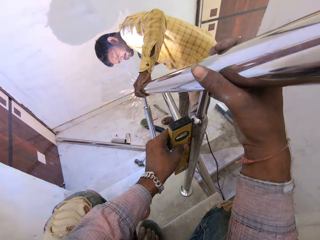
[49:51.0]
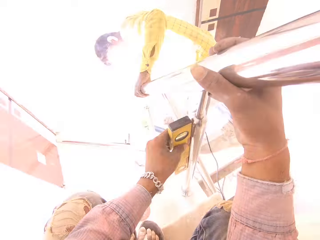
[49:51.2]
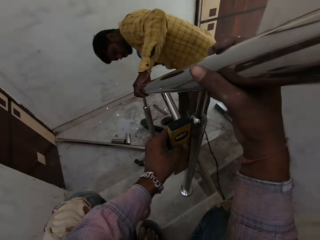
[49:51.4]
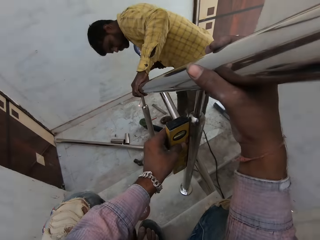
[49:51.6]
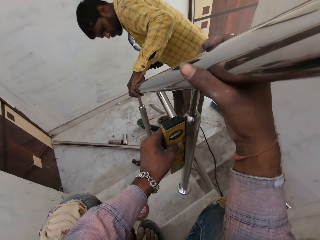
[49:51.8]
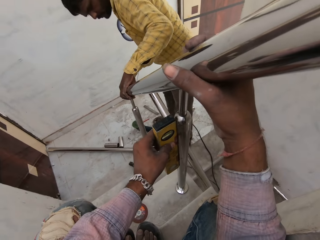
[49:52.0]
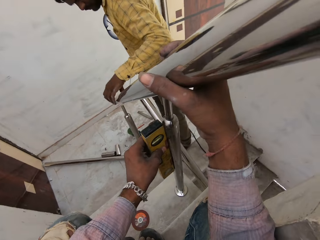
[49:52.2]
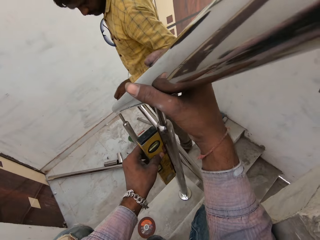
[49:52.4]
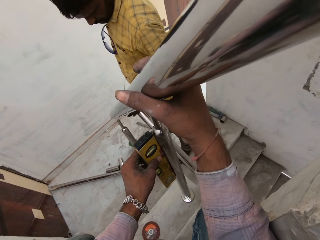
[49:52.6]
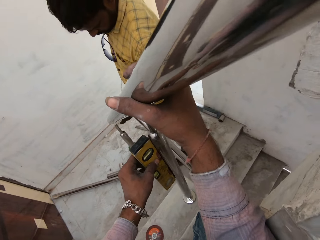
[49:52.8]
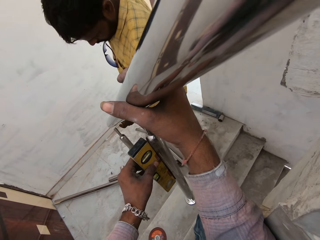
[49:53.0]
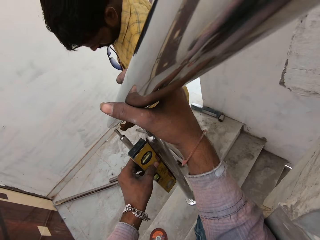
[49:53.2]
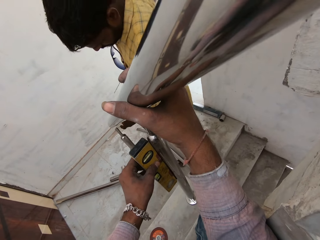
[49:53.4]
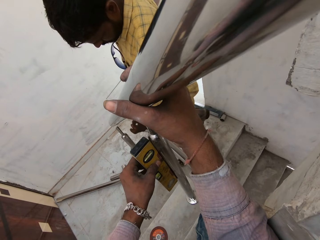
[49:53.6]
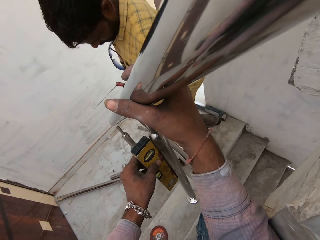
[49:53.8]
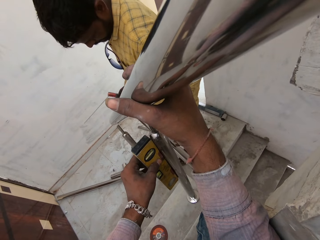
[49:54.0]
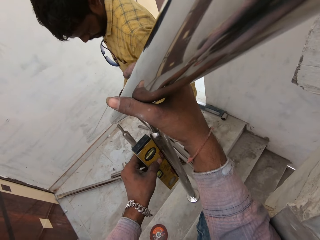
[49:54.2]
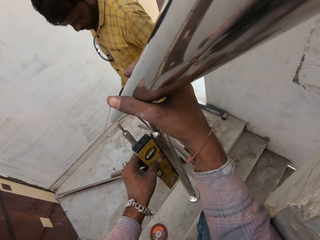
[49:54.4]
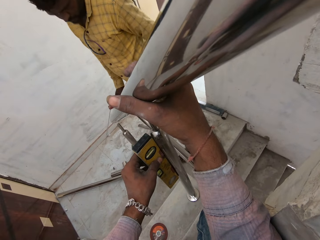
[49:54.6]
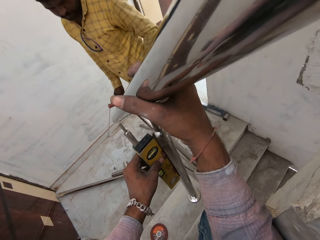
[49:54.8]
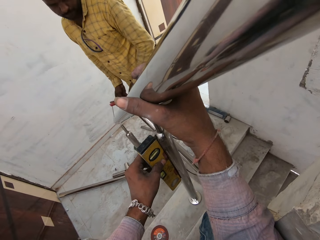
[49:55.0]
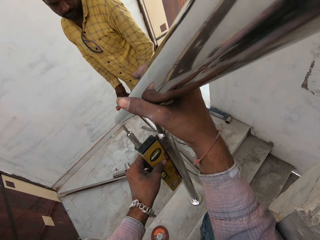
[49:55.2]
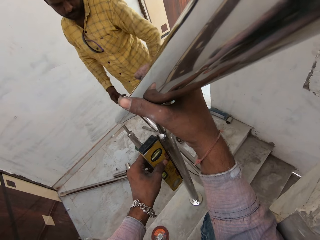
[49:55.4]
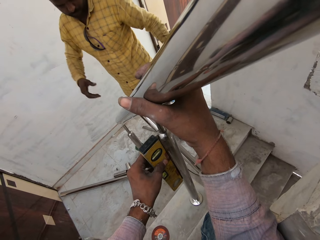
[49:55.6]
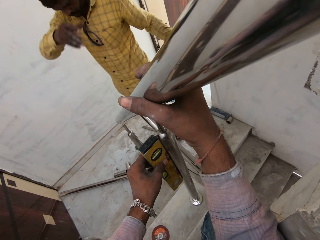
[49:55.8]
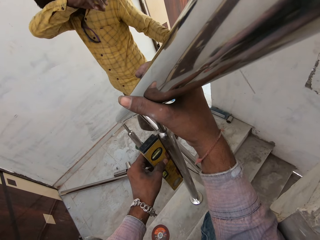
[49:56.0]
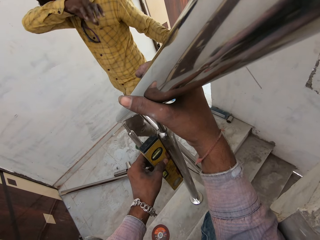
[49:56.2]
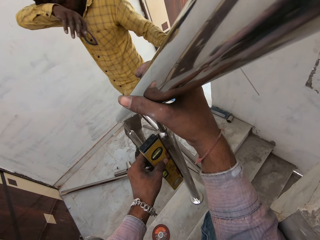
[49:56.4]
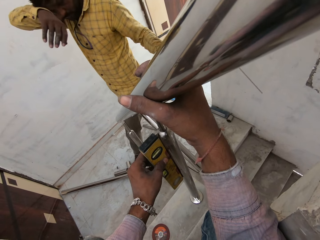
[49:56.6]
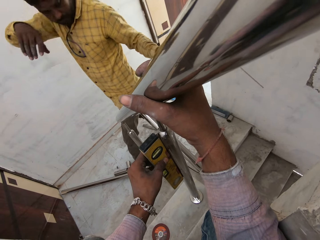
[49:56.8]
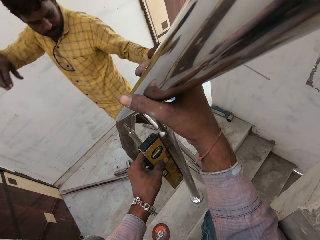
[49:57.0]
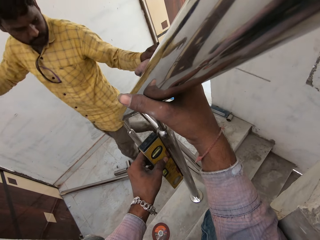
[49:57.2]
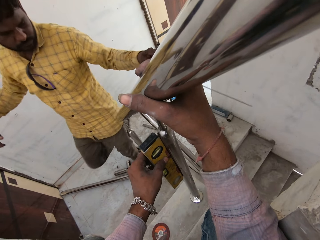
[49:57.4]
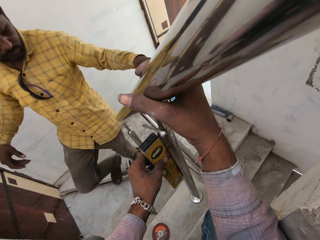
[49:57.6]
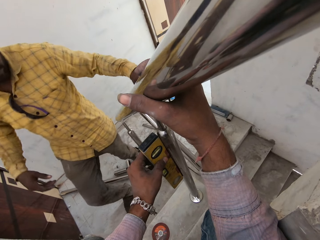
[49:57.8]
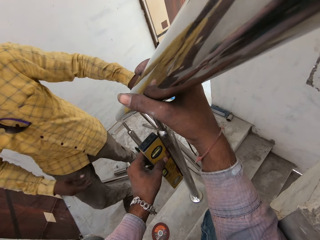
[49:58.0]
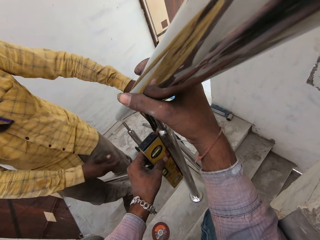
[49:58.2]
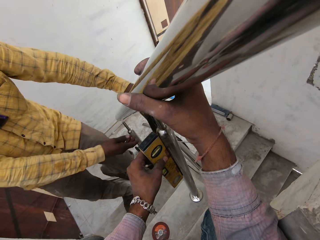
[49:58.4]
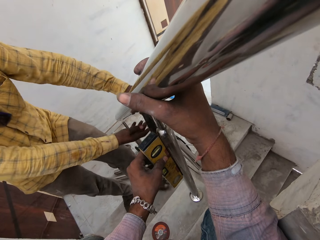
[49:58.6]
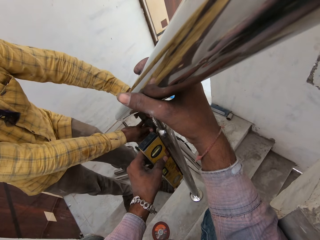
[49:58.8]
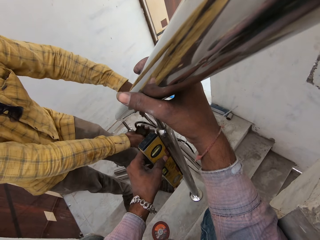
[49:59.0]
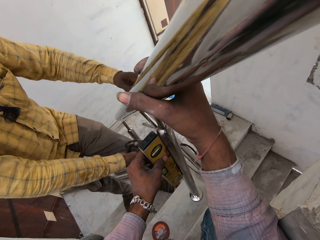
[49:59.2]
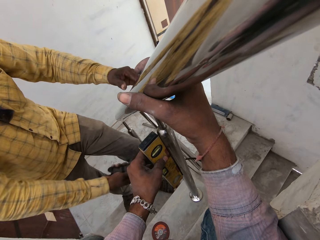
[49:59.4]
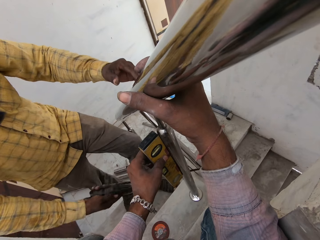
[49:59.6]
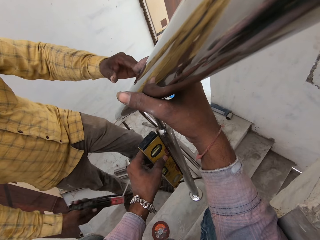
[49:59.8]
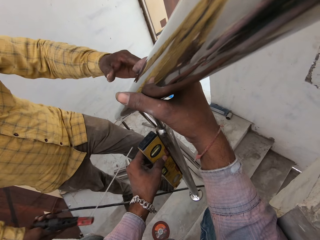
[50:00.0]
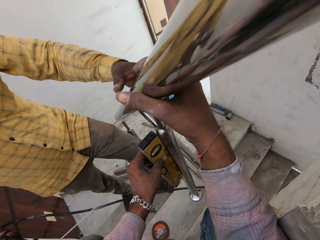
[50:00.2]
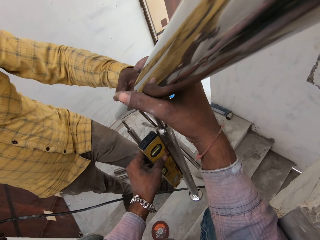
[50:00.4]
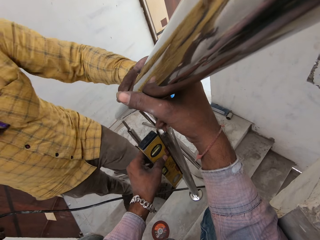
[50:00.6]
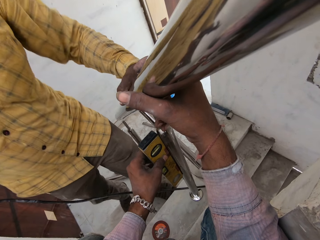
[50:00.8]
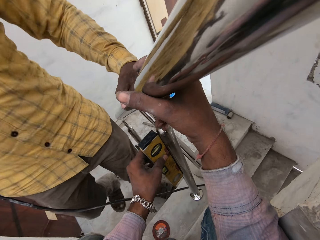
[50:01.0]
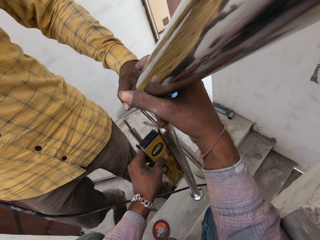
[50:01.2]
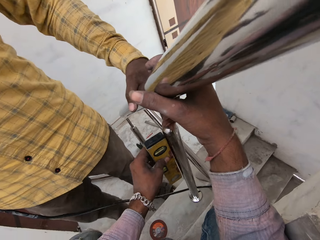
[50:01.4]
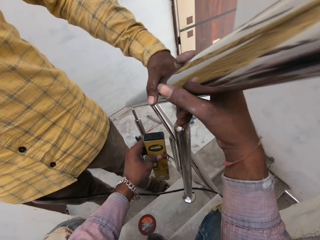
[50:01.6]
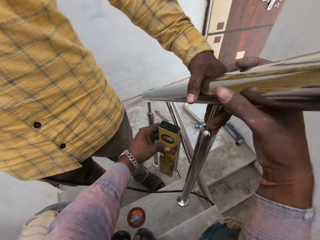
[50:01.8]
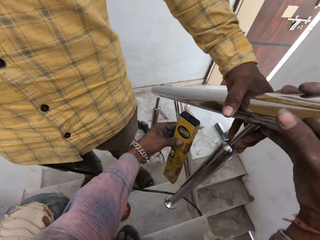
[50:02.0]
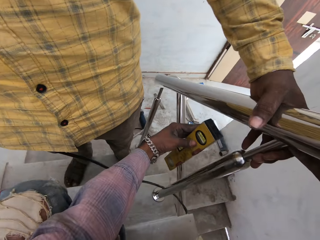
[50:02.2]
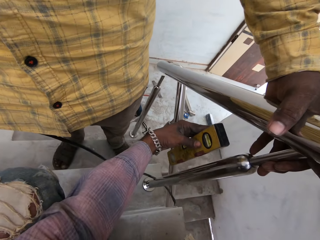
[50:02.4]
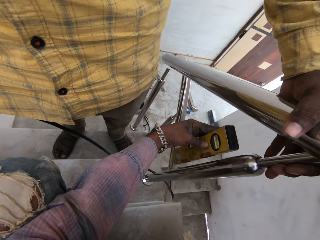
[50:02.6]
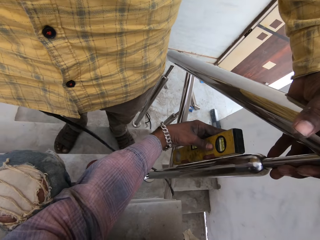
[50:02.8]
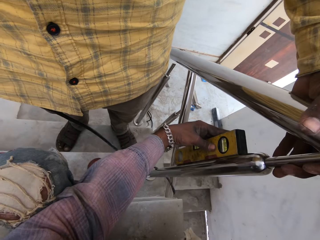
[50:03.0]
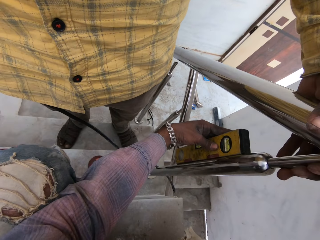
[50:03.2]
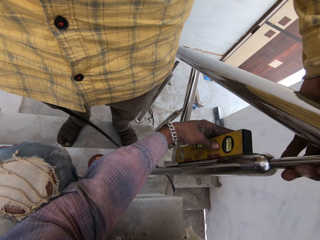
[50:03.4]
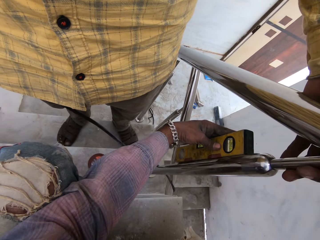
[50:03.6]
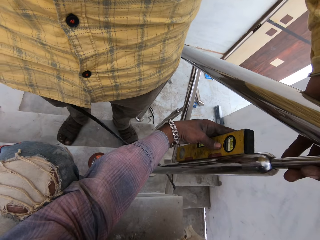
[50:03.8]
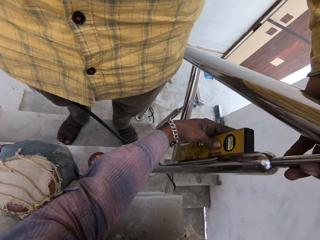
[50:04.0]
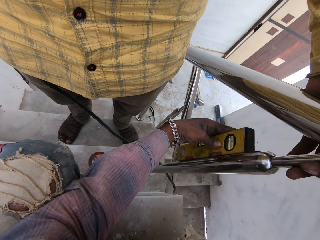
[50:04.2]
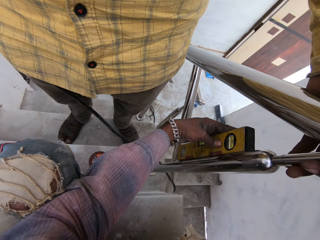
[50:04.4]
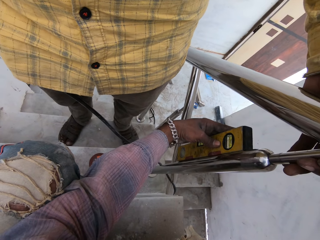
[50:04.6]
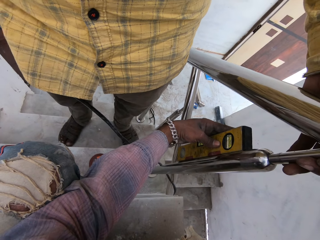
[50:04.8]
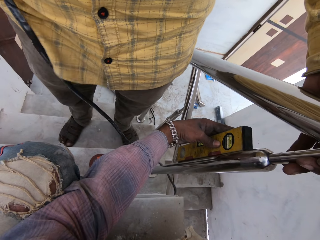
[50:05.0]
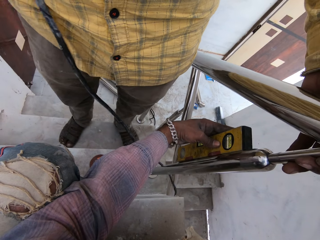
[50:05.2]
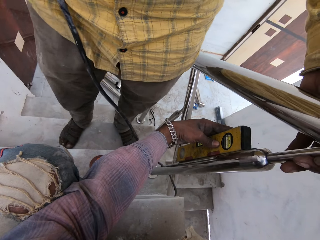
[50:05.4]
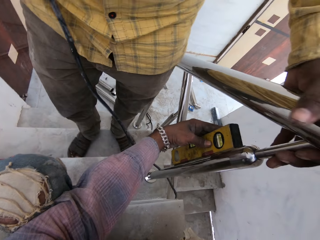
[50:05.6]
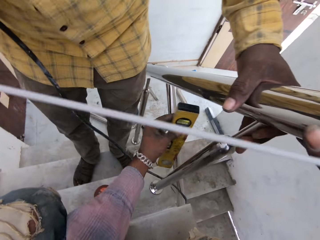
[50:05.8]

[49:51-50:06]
The man removes his left hand from the staircase handrail. The camera wearer looks around. The man touches the staircase handrail with his left hand. The man passes the welding torch from his right hand to his left hand. The man cleans his face with his right hand. The man climbs the stairs. The man passes the welding torch from his left hand to his right hand. The man holds the staircase handrail with his left hand. The camera wearer holds the spirit level to the staircase baluster with his left hand.

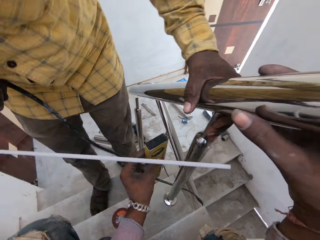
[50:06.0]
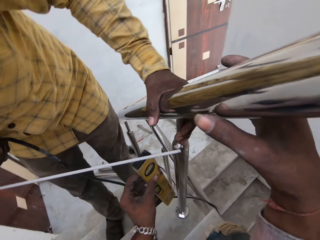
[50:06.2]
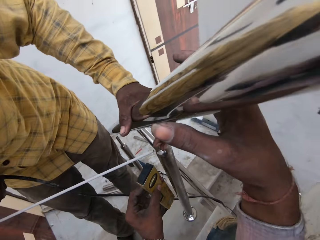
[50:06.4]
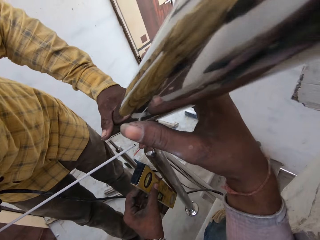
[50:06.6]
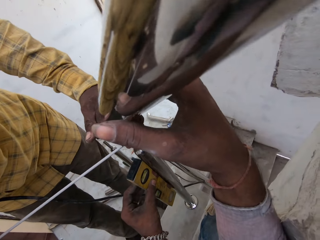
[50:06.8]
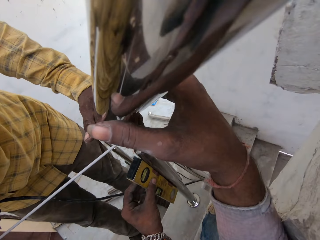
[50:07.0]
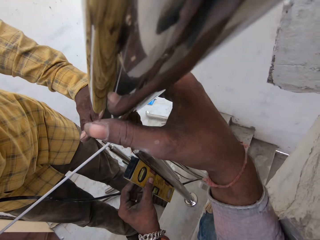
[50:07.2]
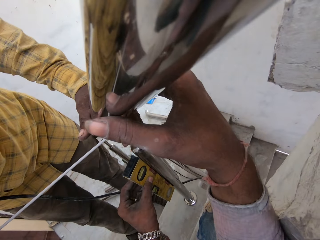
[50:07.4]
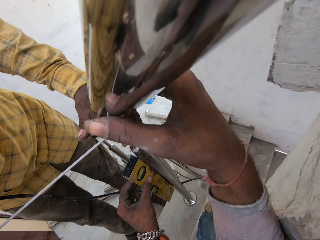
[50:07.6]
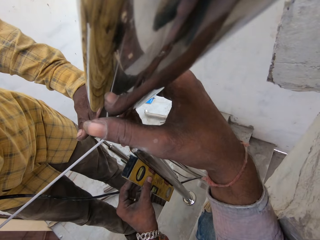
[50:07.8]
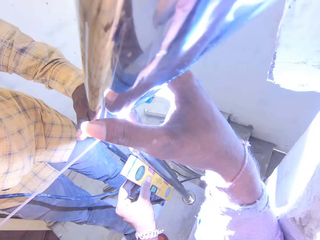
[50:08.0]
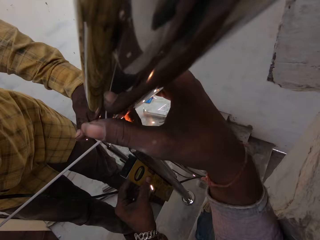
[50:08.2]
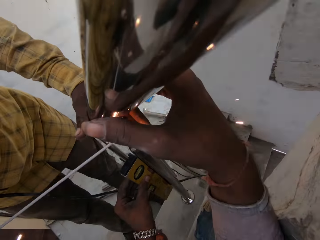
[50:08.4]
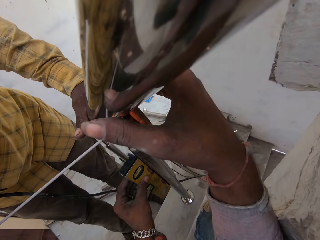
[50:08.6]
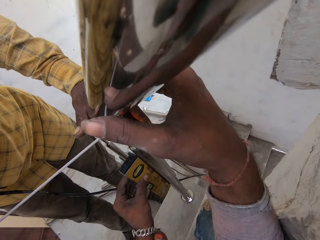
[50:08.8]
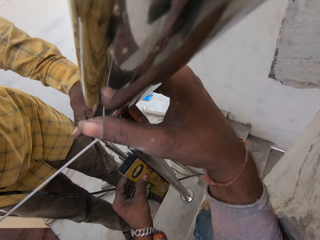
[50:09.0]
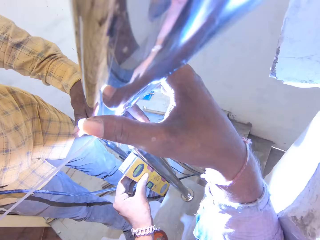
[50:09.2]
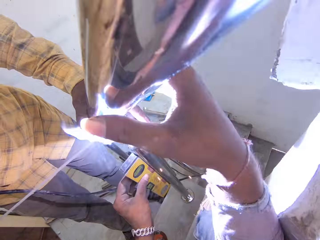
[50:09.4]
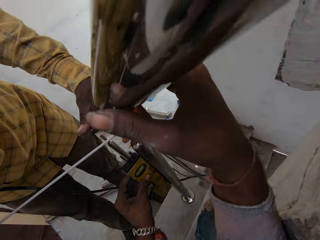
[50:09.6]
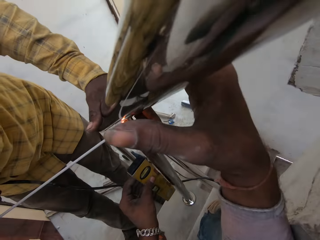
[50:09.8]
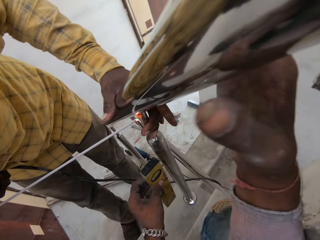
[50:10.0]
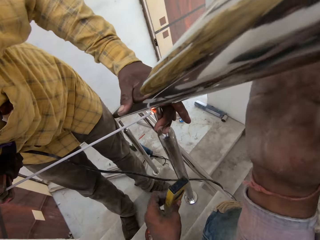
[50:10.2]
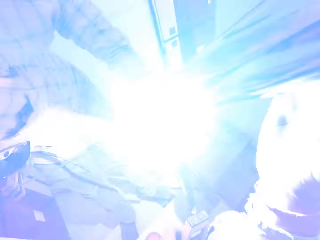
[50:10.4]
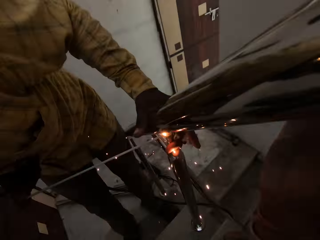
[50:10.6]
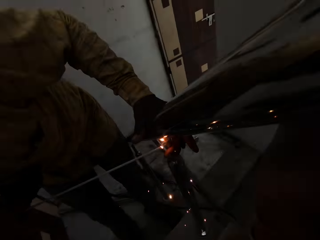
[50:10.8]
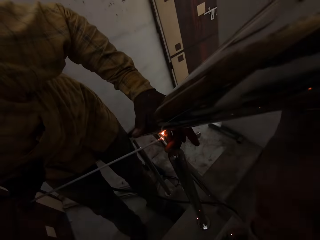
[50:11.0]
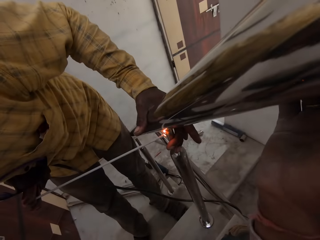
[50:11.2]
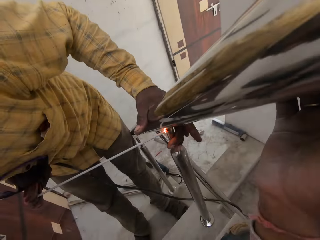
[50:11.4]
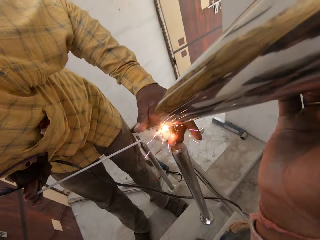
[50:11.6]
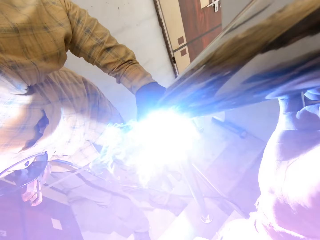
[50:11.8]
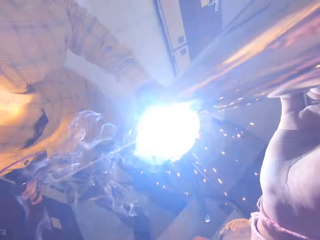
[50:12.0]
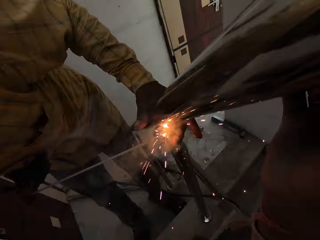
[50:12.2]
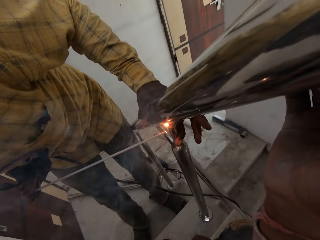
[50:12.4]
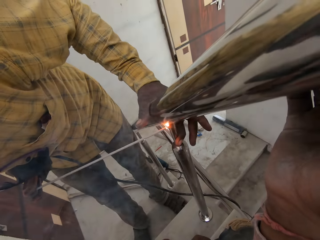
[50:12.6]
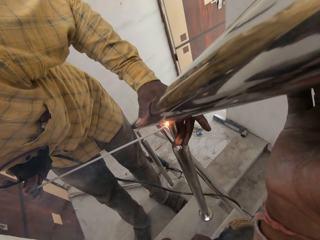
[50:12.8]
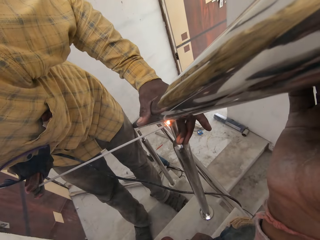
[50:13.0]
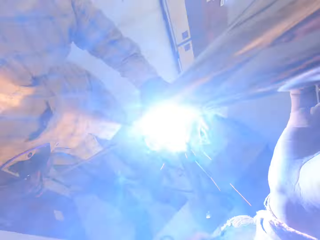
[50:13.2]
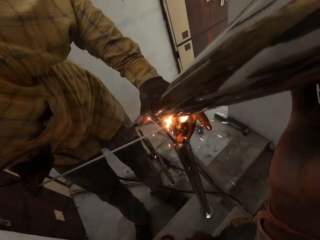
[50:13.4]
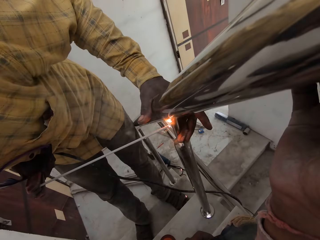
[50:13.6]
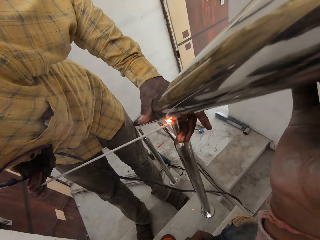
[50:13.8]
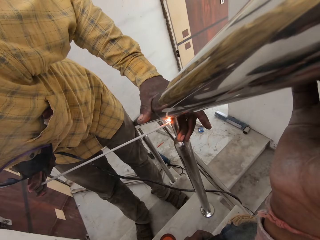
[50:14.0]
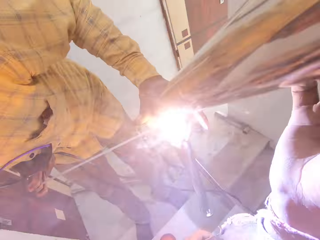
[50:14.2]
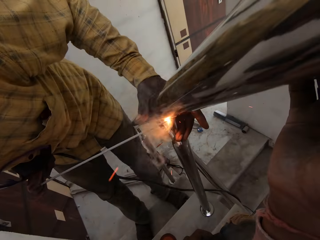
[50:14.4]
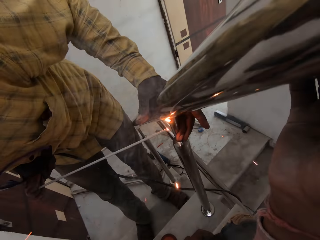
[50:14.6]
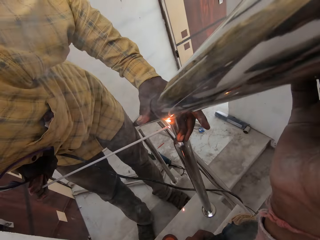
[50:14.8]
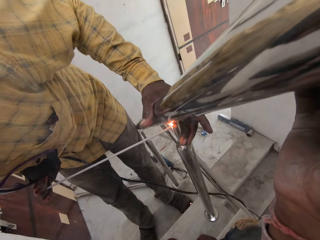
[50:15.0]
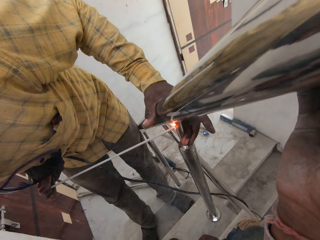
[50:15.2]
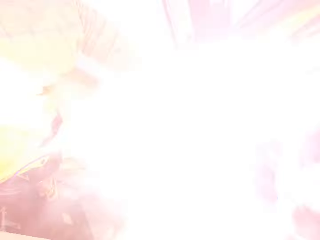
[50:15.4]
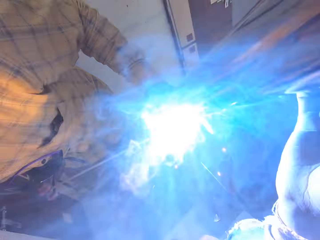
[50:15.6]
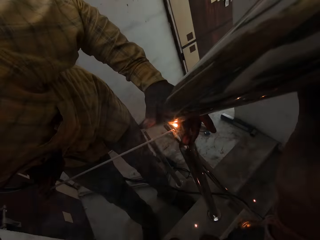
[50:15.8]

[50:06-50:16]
The man welds the staircase baluster with the welding torch in his right hand. The camera wearer removes the spirit level in his left hand from the staircase baluster. He moves his right hand on the staircase handrail. He interacts with the man and talks with the man.
